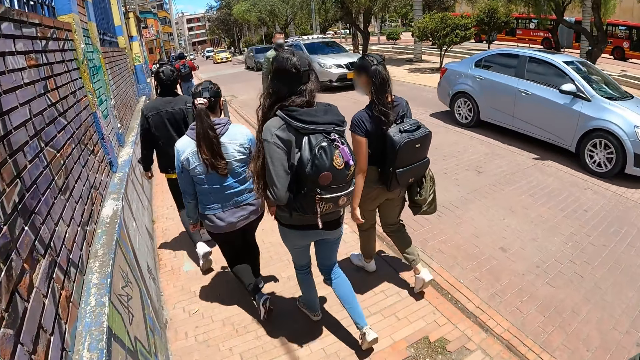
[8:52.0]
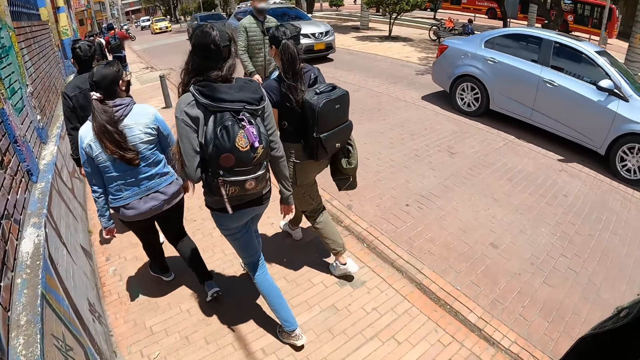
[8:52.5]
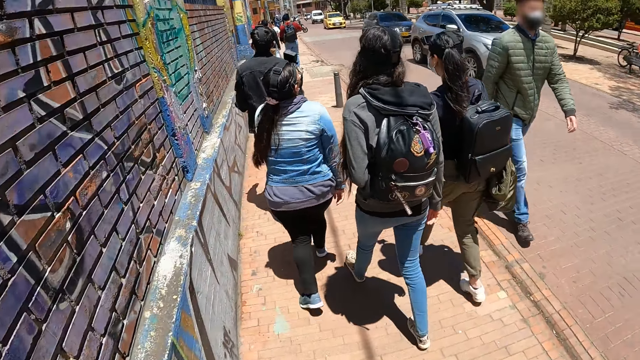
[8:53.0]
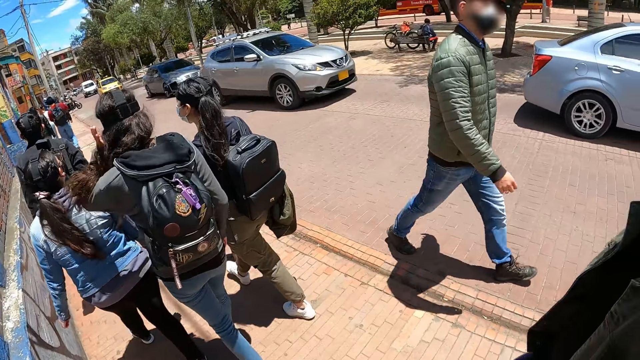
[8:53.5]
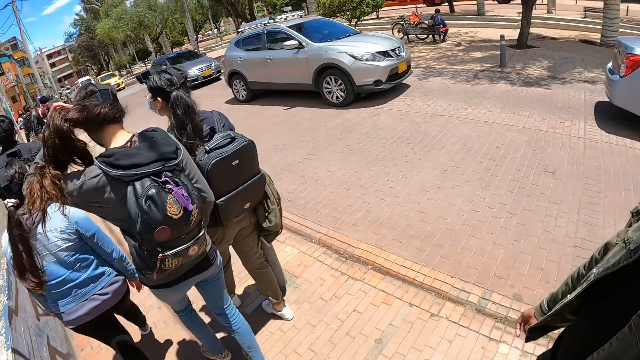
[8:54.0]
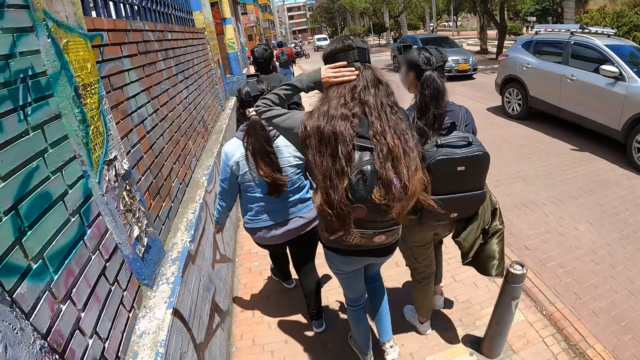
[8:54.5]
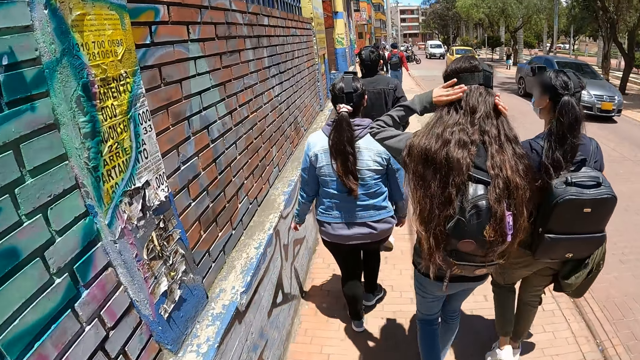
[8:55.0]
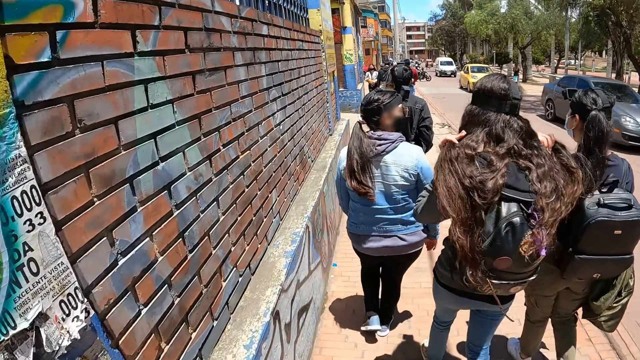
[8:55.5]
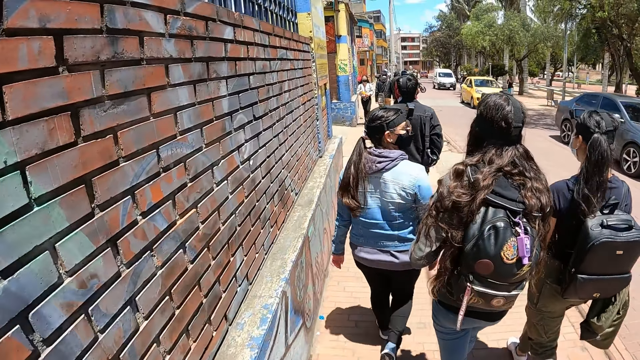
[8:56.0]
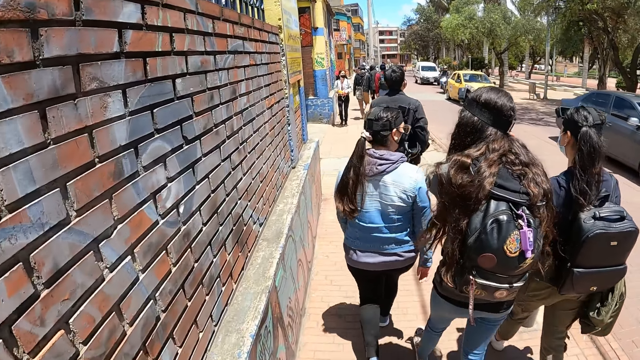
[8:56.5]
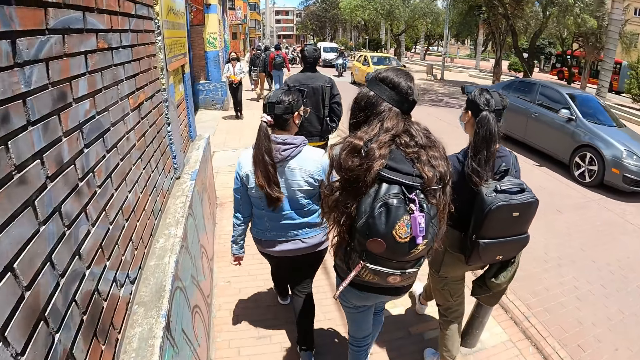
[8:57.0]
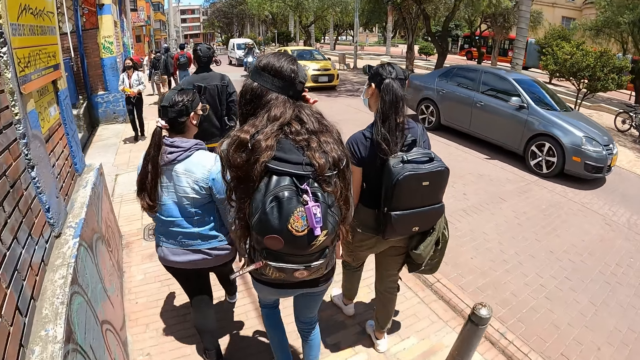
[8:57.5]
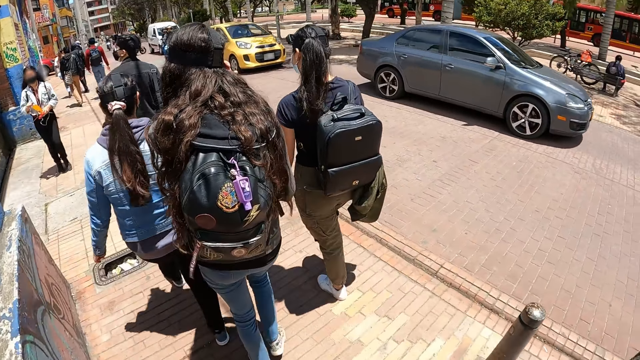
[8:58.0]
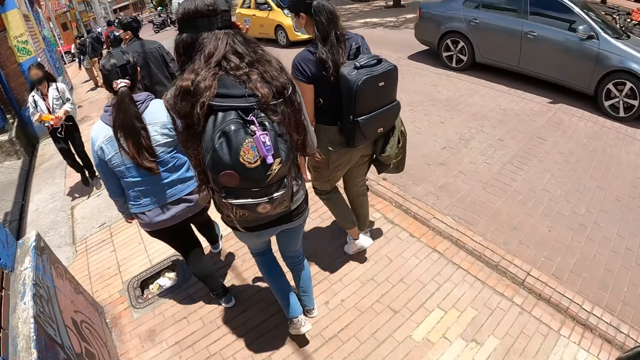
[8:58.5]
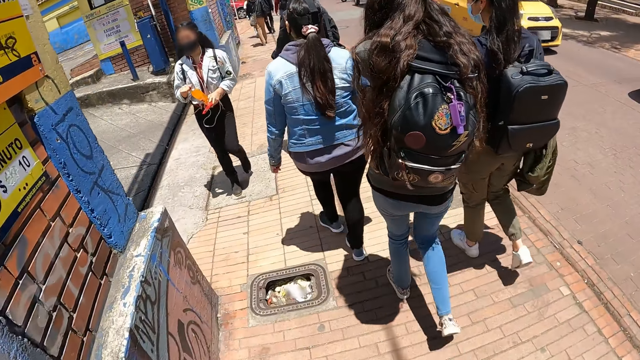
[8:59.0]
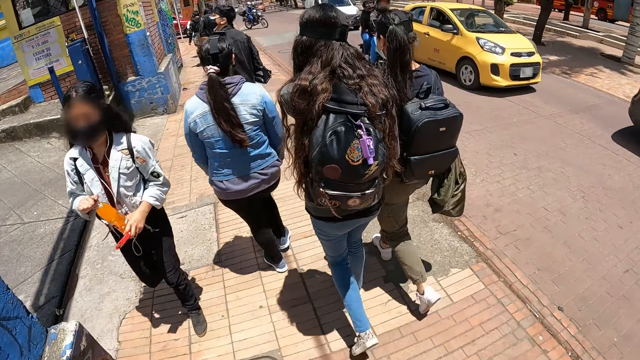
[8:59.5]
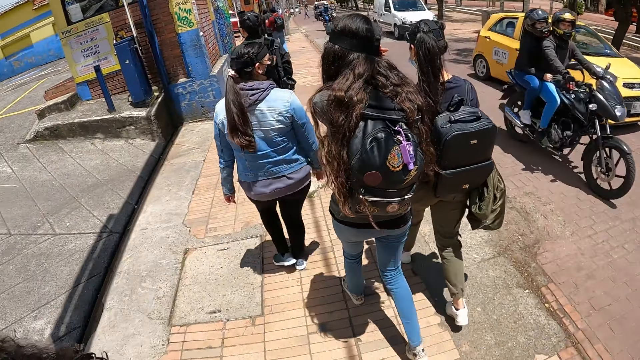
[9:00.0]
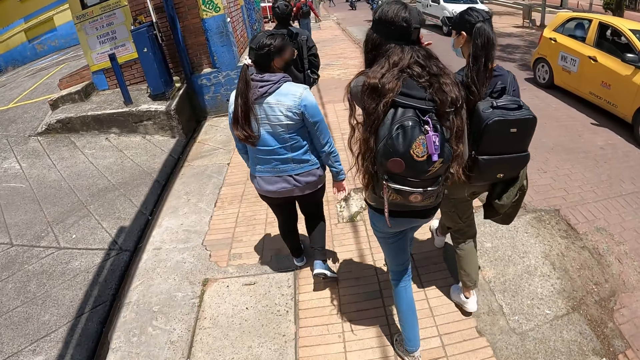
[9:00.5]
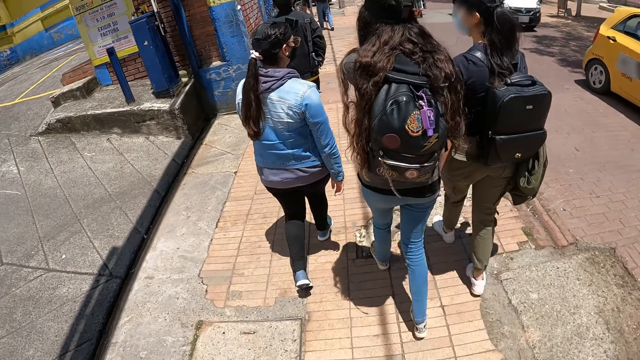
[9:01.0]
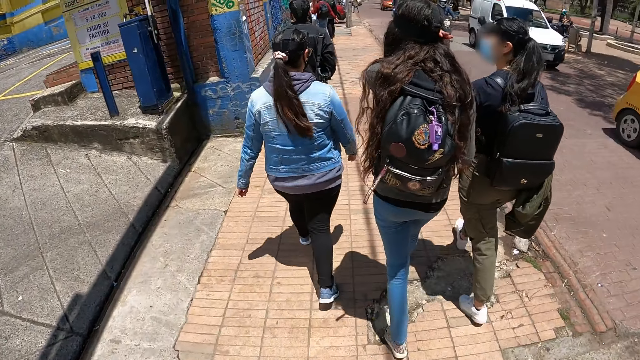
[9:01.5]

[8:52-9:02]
A woman adjusts the hair. The camera wearer walks around the open area.

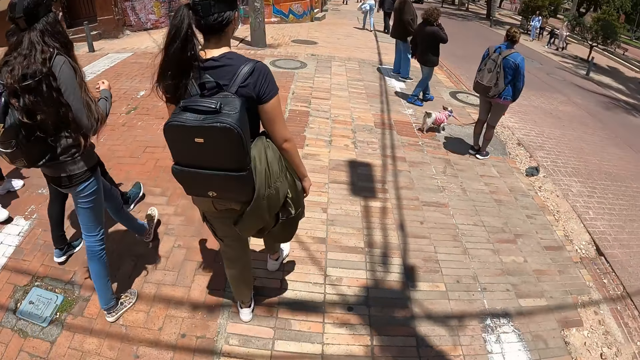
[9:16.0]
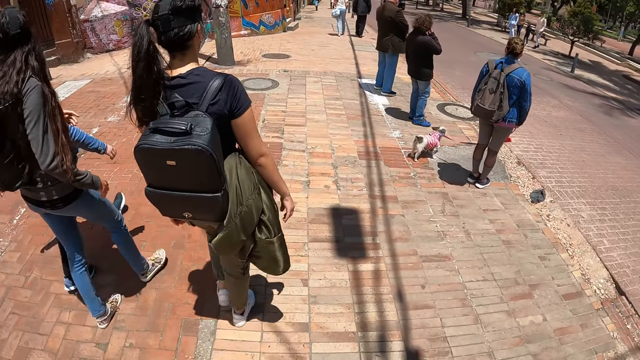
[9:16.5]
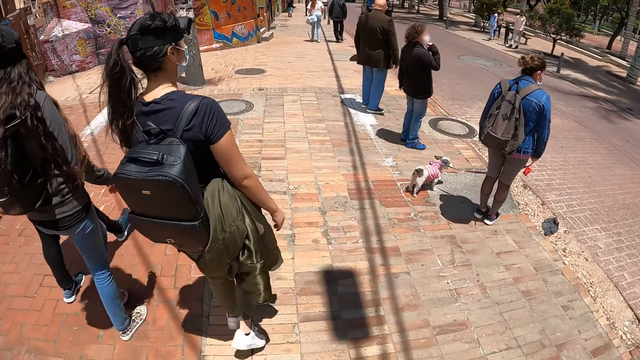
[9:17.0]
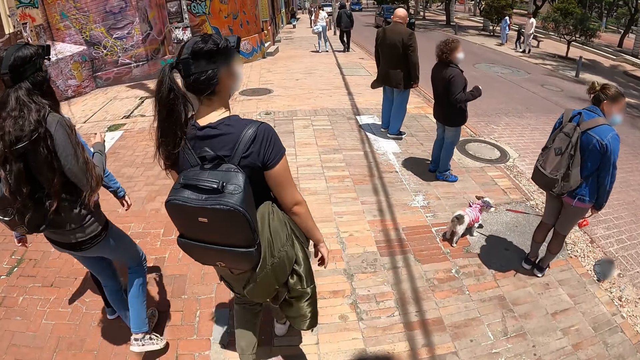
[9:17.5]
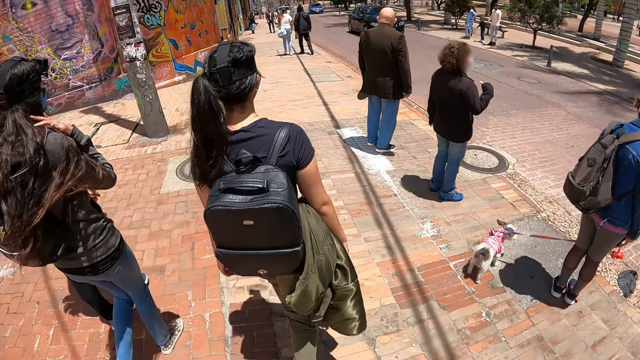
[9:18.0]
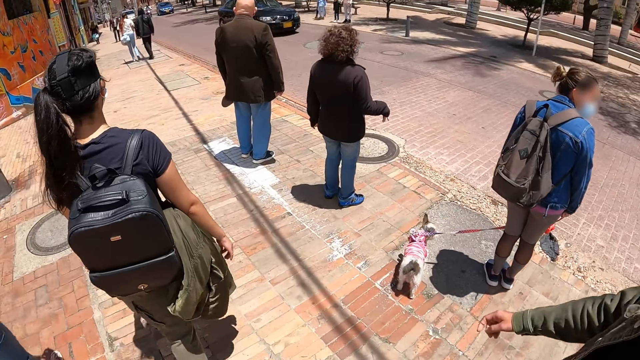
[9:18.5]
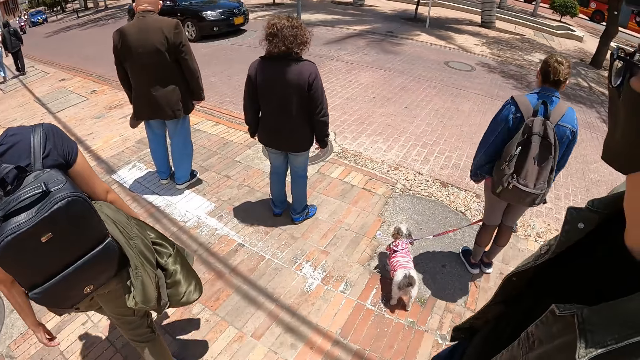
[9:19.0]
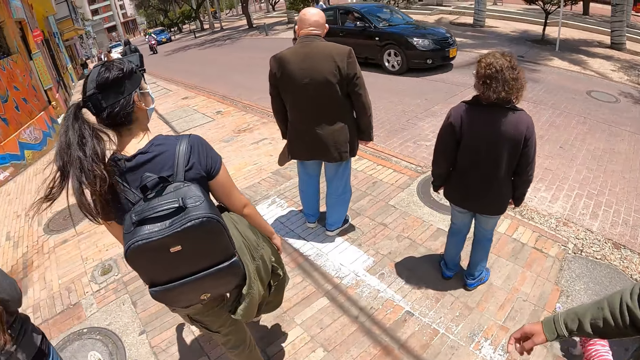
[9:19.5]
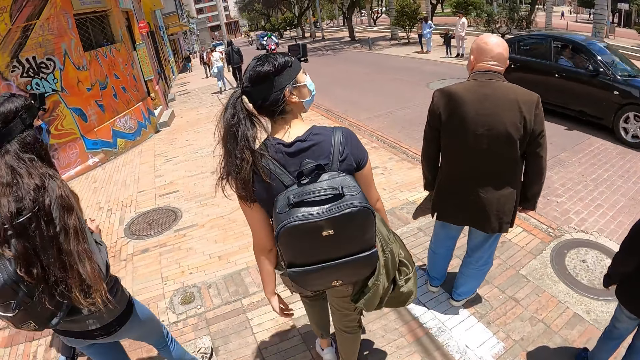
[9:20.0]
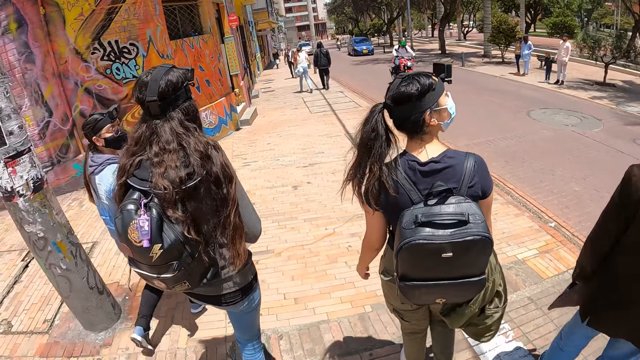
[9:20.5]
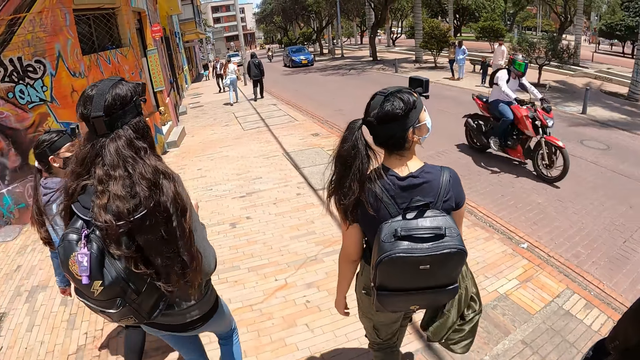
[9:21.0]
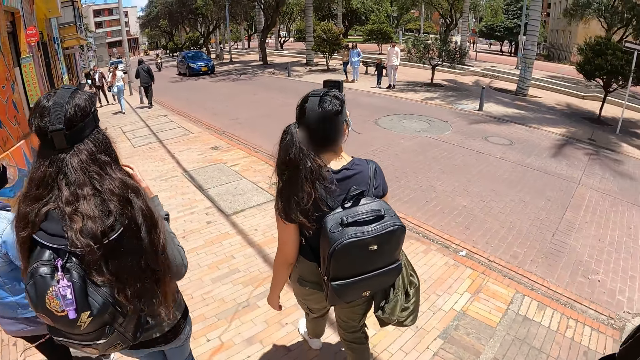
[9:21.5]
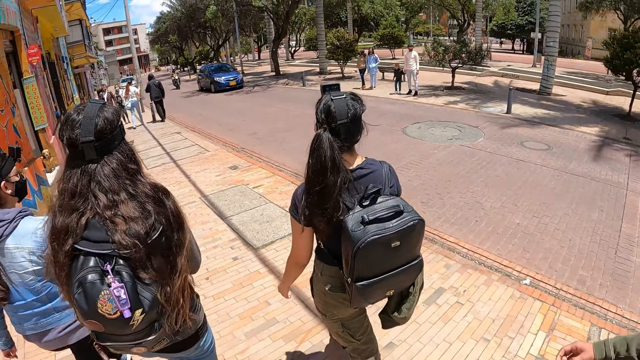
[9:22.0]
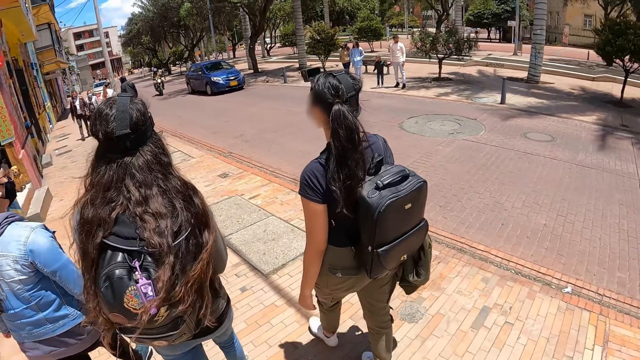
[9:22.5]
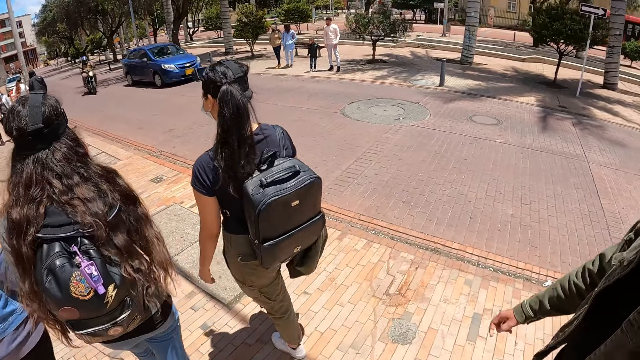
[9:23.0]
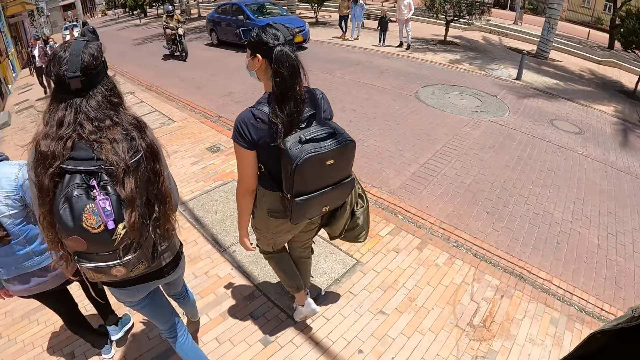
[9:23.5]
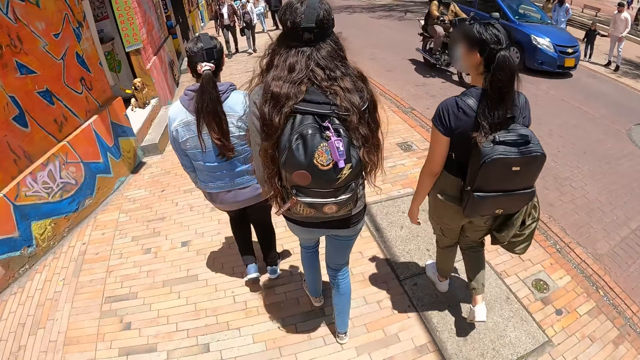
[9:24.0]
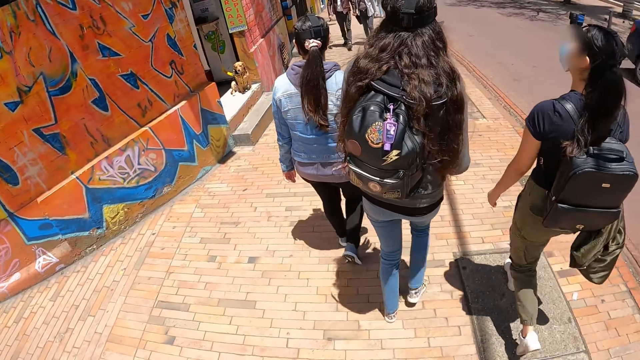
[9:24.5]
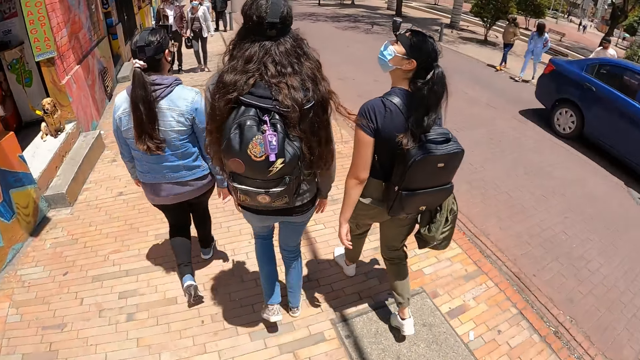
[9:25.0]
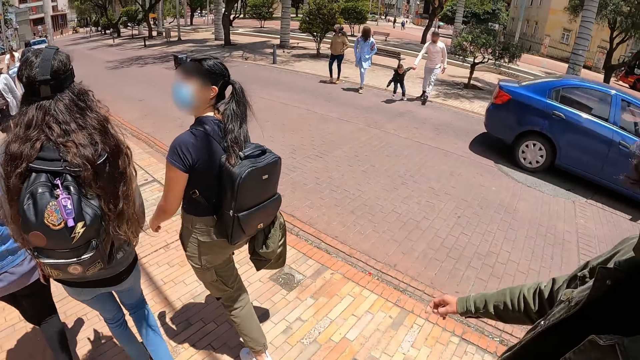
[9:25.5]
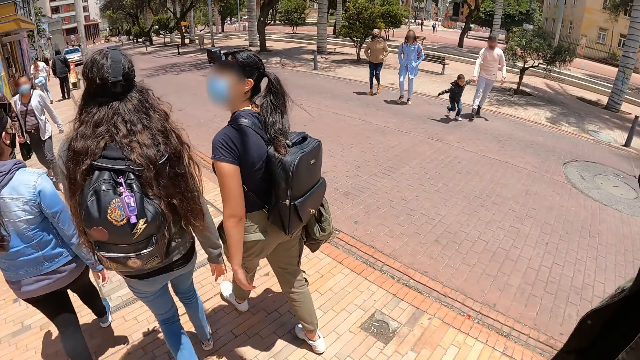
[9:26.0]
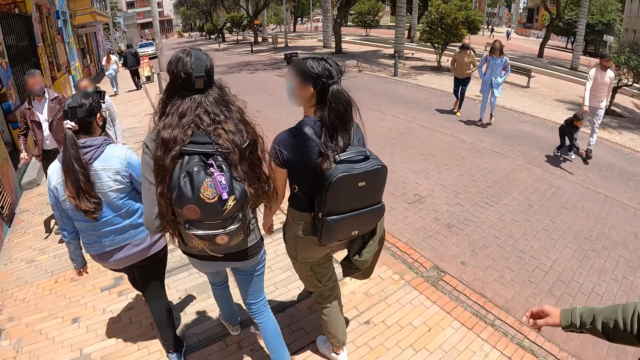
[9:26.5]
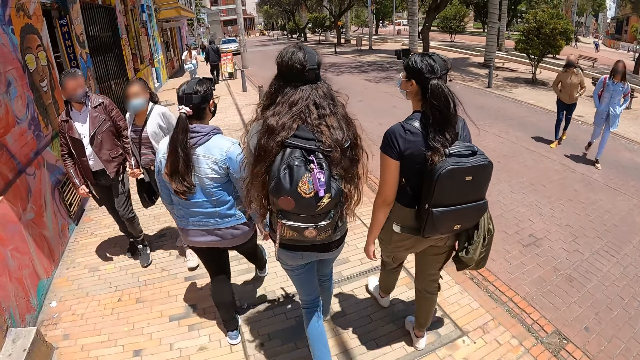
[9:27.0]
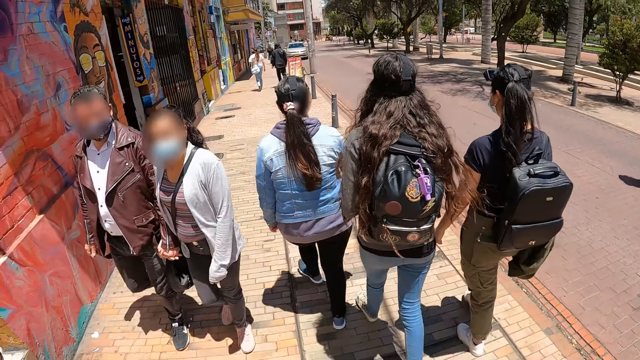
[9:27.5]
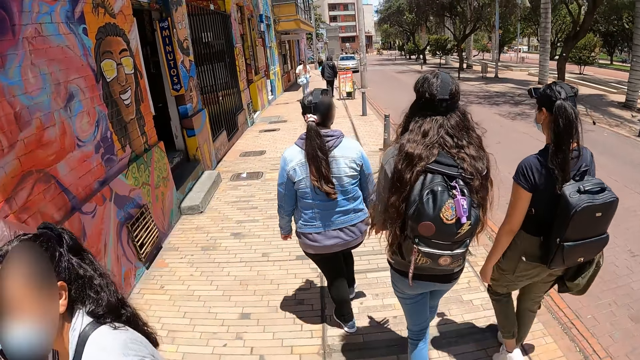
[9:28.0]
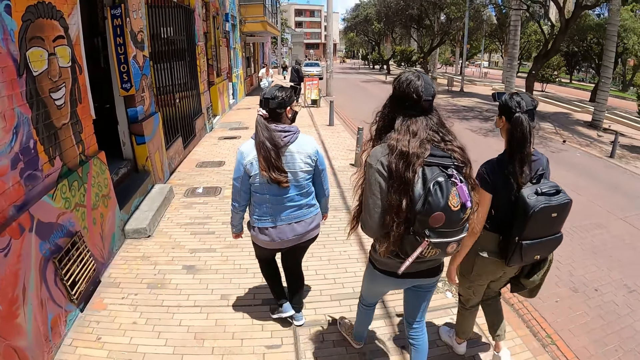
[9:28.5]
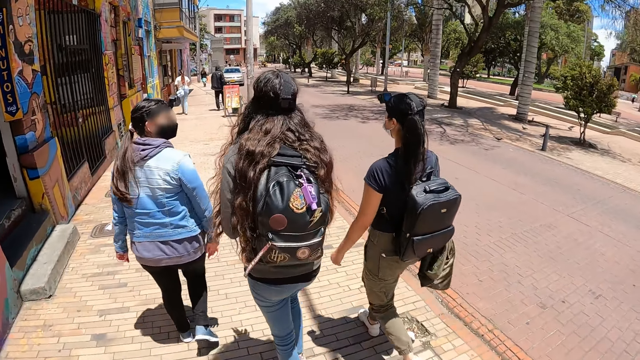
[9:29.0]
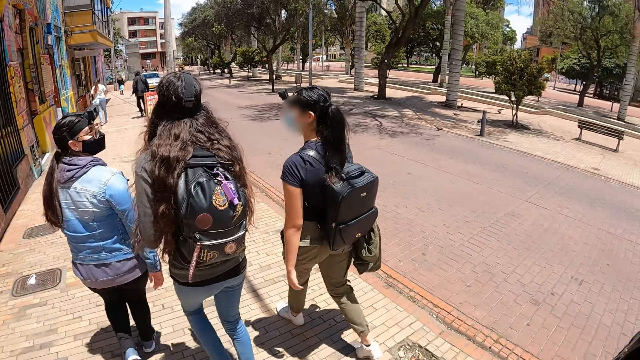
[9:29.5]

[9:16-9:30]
A lady touches her hair.
